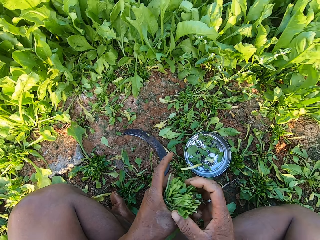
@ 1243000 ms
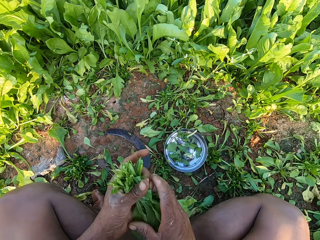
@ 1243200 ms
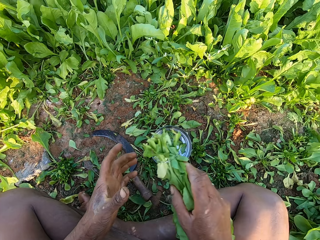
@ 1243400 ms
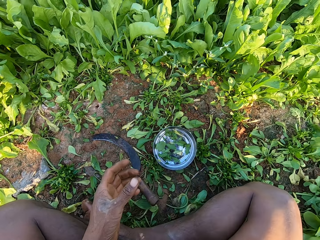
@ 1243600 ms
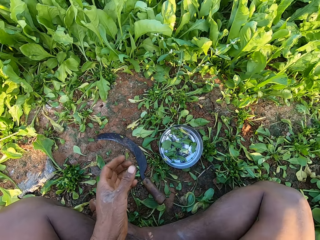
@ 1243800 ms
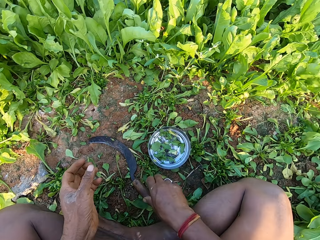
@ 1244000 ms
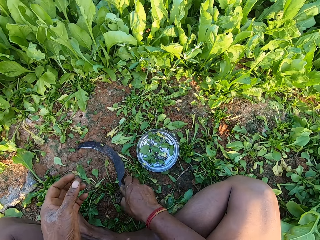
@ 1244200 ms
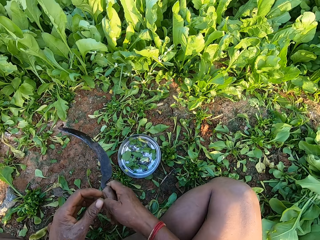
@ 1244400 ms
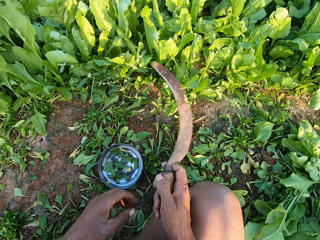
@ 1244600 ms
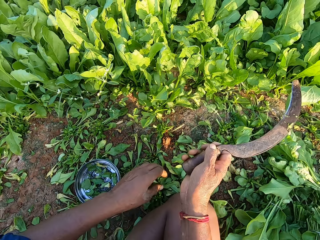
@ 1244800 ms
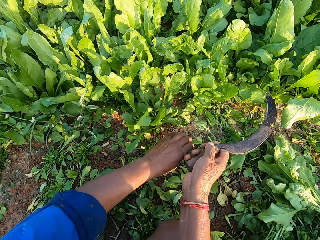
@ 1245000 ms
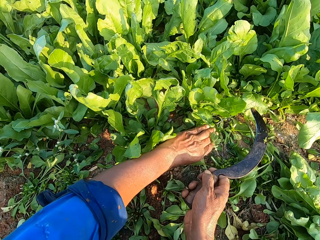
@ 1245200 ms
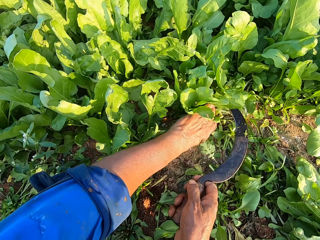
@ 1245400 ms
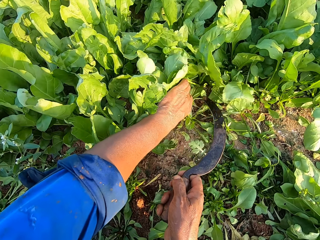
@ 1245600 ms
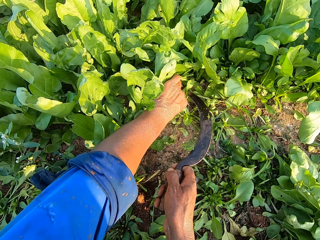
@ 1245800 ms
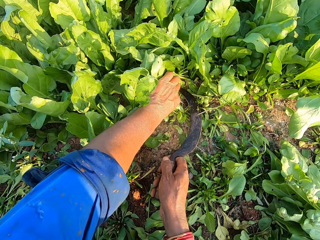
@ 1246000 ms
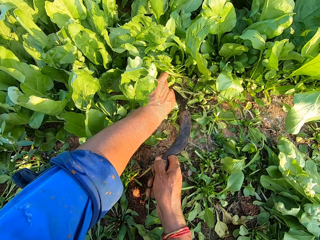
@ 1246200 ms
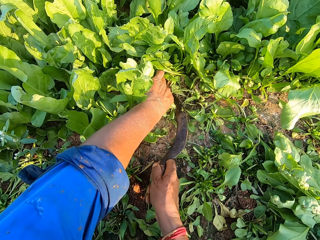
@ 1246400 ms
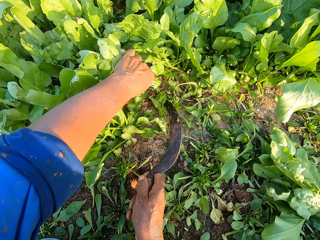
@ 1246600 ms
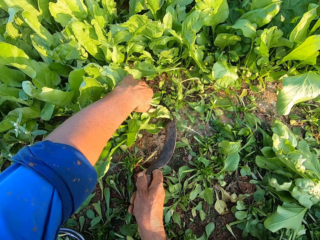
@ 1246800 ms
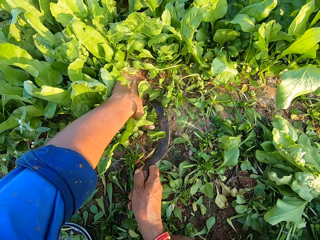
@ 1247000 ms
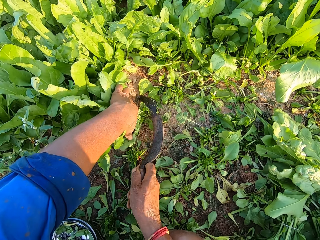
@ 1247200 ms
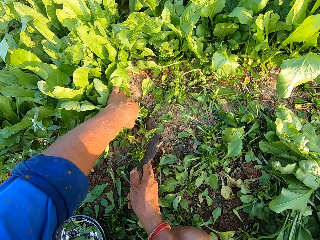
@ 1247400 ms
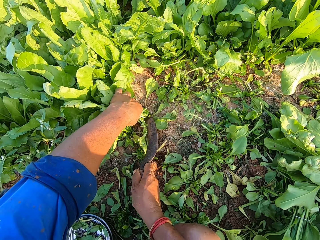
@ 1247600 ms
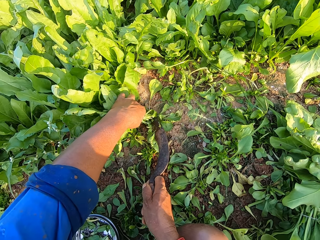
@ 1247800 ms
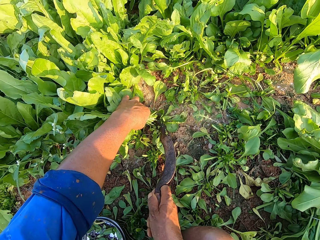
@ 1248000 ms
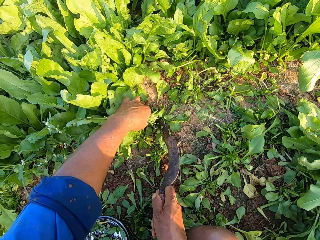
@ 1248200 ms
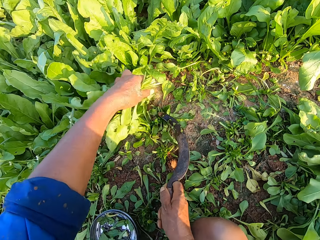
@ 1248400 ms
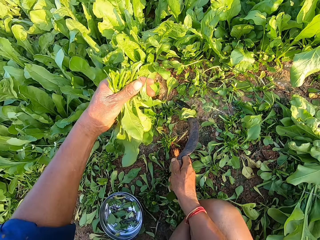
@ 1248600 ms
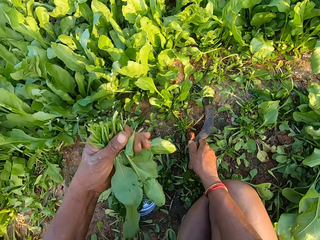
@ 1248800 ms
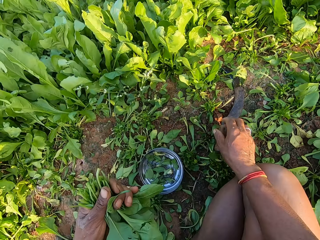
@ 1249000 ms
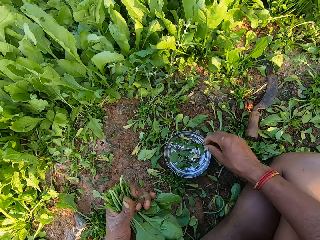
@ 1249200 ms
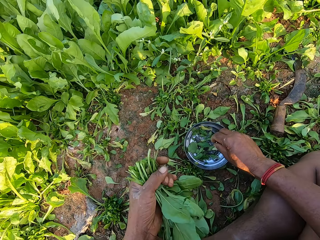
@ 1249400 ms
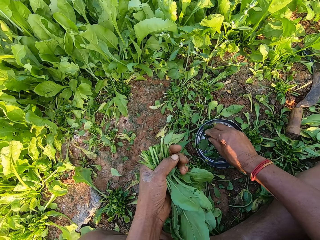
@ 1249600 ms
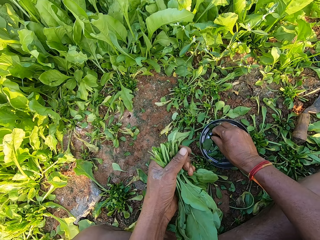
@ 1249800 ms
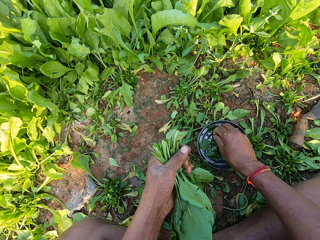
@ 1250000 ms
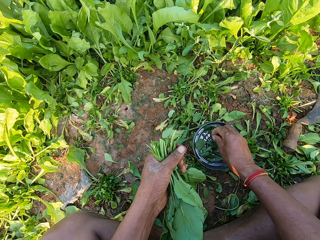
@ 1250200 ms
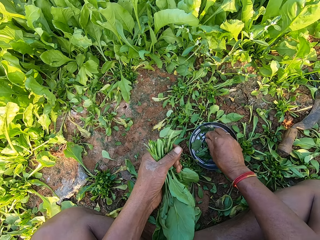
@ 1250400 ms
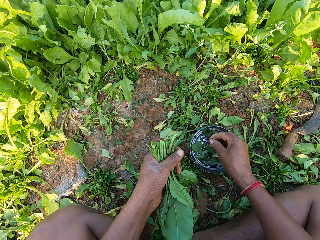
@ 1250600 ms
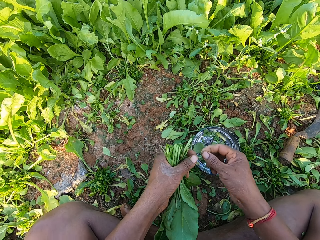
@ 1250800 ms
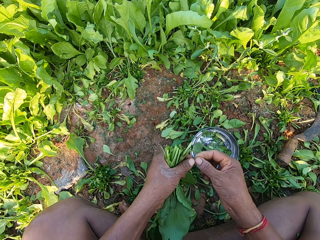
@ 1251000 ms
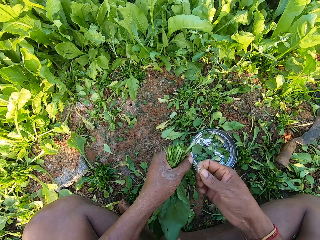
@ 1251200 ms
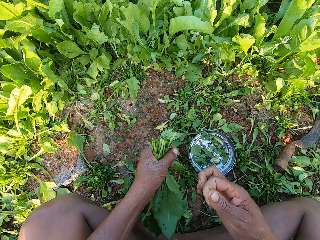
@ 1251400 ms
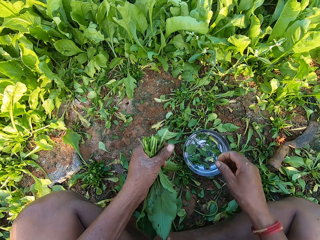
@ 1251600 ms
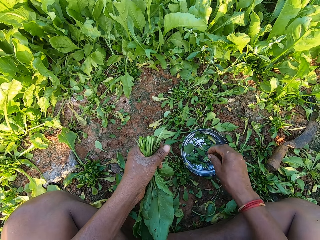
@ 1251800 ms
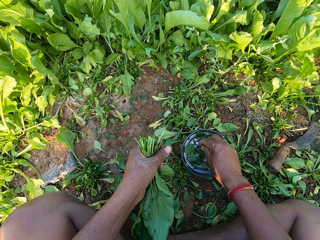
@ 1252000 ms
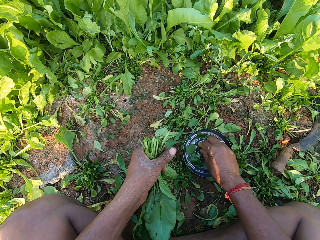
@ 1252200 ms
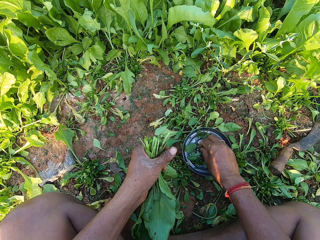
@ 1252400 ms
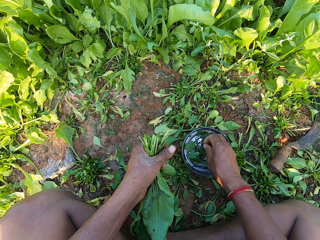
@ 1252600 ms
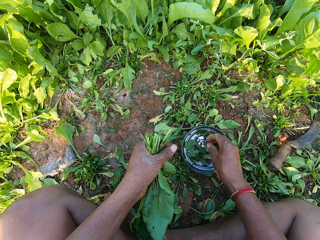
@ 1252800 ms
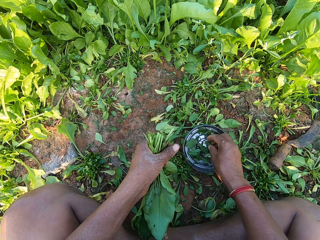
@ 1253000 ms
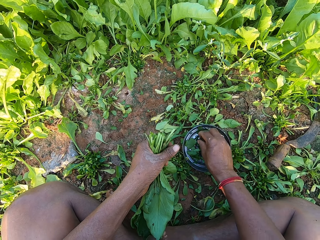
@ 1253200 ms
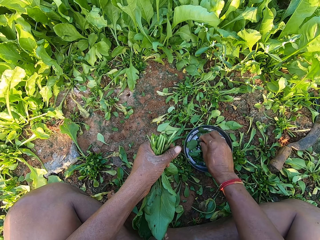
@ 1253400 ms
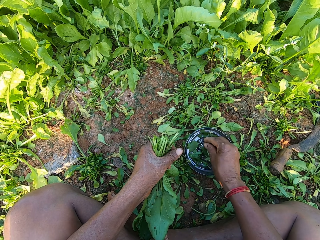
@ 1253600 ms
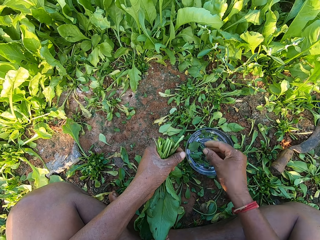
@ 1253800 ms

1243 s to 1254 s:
The camera wearer puts together the collard greens or spinaches with a rubber band. She drops the spinaches on the ground with her right hand. She picks up the hand sickle from the ground with her right hand. She holds the spinaches on the ground with her left hand. She cuts the spinaches on the ground with the hand sickle in her right hand. She holds the spinaches on the ground with her left hand. She cuts the spinaches on the ground with the hand sickle in her right hand. She drops the hand sickle on the ground with her right hand. She picks up a rubber band from the plate on the ground with her right hand. She stretches the rubber band in her right hand with her left hand. She picks up a rubber band from the plate on the ground with her right hand.

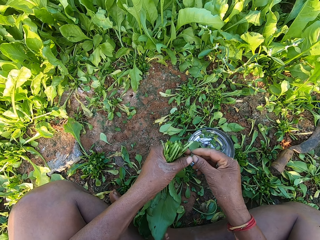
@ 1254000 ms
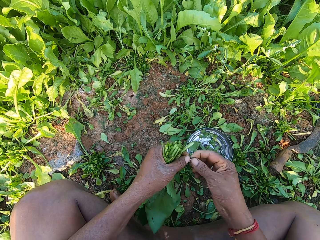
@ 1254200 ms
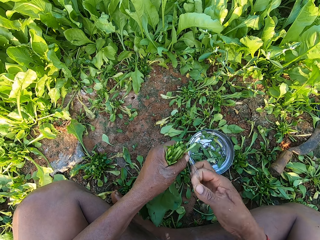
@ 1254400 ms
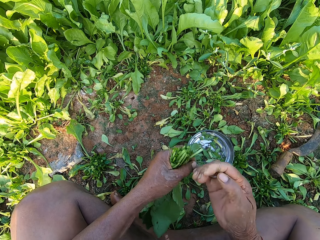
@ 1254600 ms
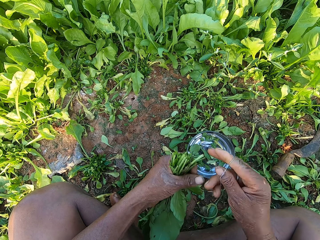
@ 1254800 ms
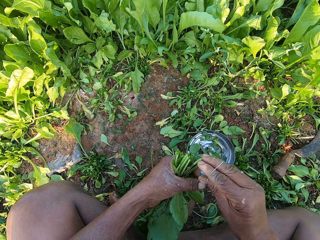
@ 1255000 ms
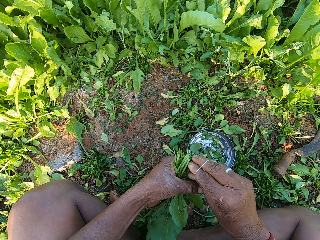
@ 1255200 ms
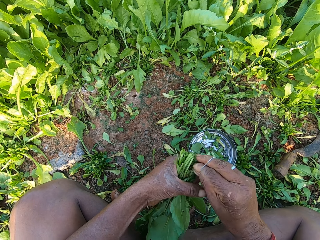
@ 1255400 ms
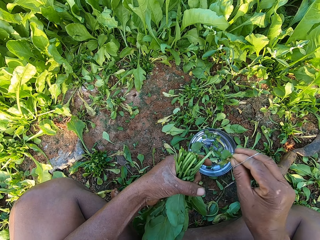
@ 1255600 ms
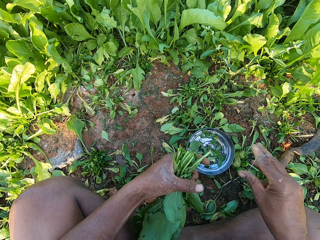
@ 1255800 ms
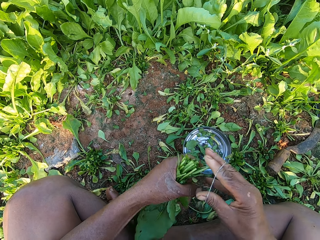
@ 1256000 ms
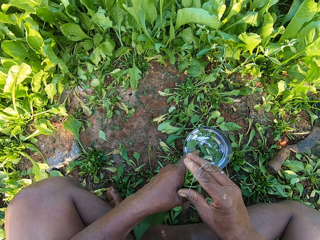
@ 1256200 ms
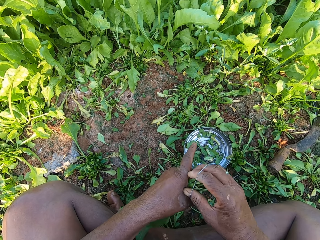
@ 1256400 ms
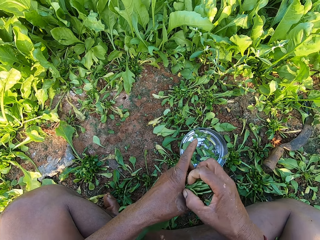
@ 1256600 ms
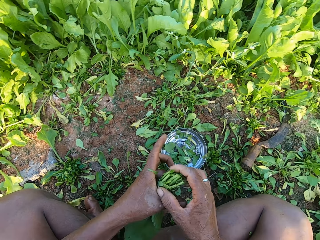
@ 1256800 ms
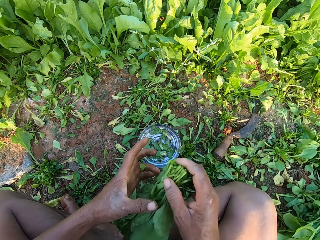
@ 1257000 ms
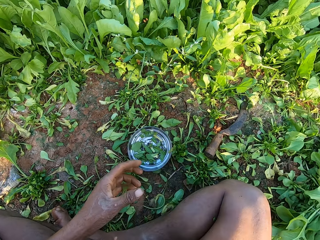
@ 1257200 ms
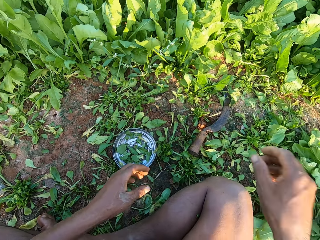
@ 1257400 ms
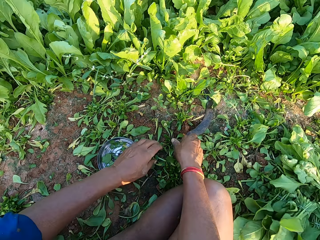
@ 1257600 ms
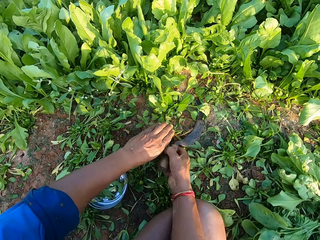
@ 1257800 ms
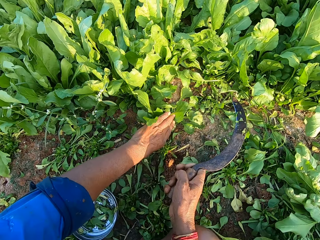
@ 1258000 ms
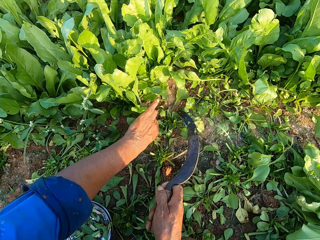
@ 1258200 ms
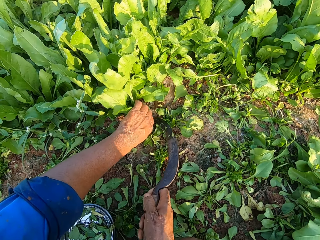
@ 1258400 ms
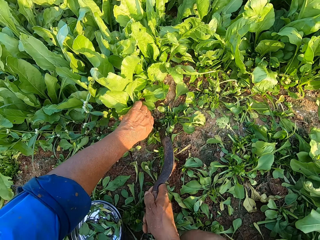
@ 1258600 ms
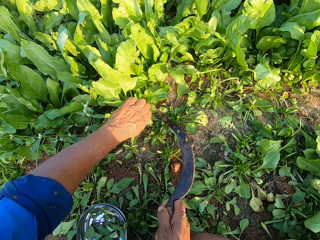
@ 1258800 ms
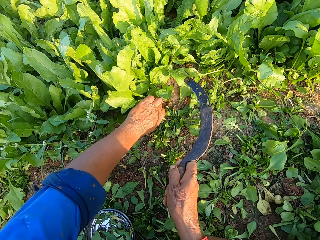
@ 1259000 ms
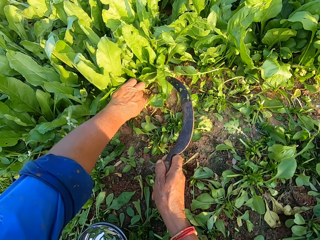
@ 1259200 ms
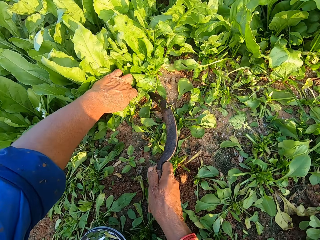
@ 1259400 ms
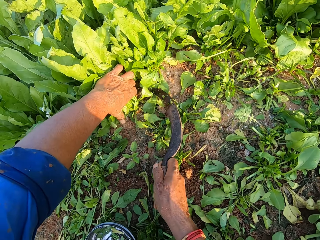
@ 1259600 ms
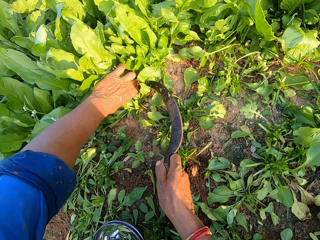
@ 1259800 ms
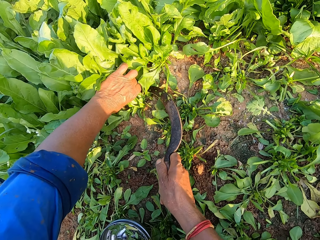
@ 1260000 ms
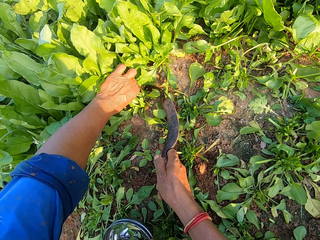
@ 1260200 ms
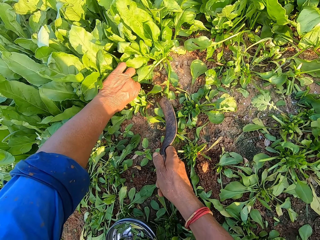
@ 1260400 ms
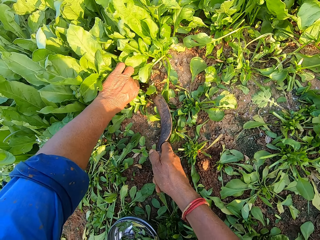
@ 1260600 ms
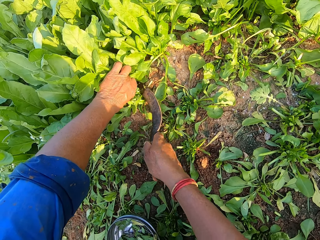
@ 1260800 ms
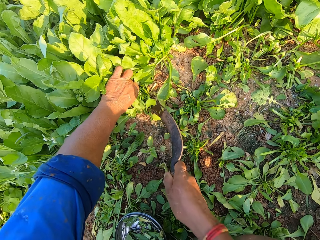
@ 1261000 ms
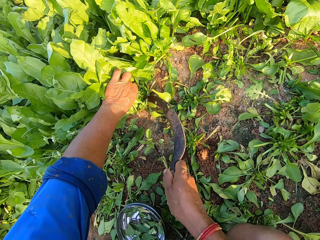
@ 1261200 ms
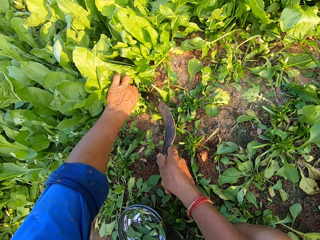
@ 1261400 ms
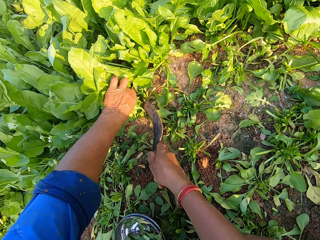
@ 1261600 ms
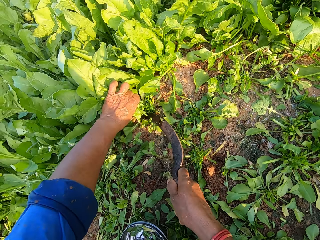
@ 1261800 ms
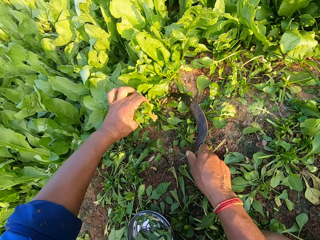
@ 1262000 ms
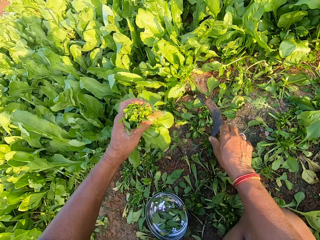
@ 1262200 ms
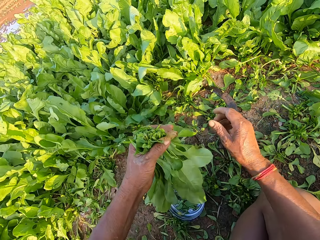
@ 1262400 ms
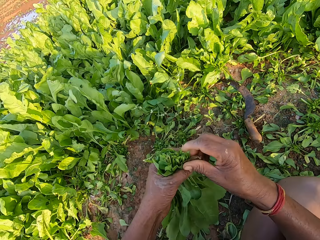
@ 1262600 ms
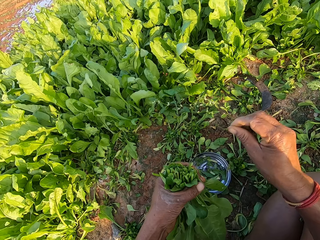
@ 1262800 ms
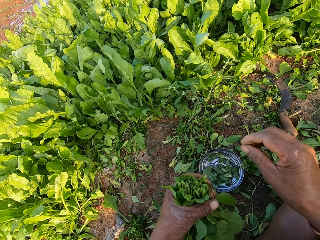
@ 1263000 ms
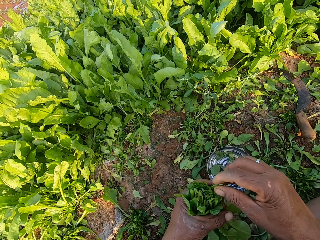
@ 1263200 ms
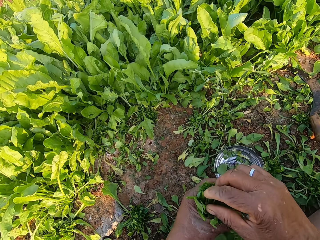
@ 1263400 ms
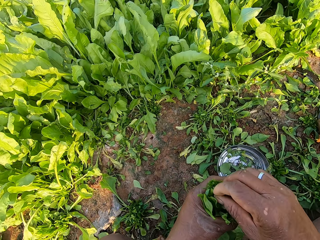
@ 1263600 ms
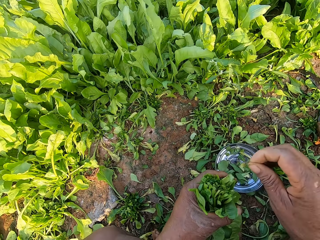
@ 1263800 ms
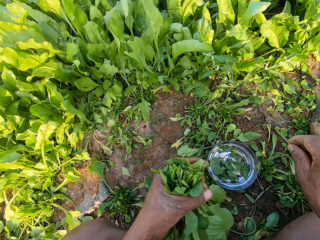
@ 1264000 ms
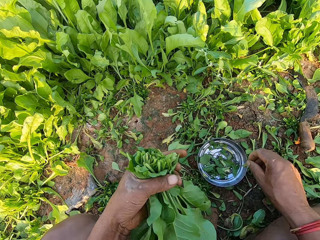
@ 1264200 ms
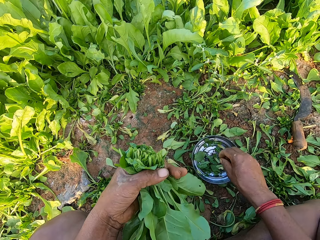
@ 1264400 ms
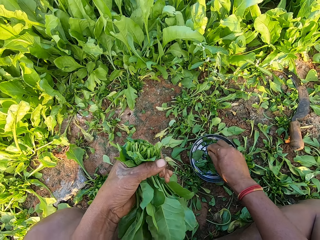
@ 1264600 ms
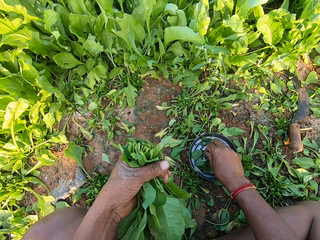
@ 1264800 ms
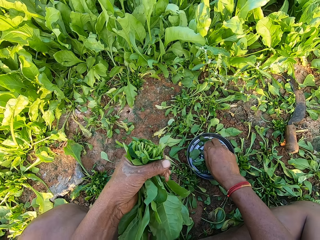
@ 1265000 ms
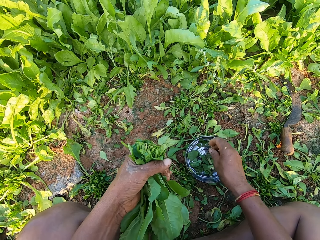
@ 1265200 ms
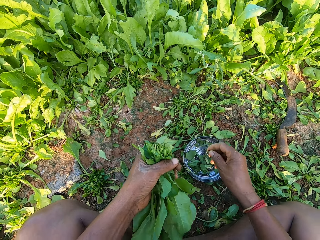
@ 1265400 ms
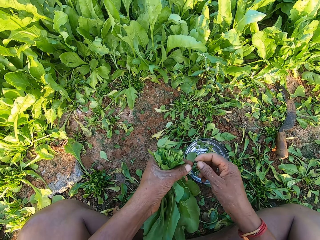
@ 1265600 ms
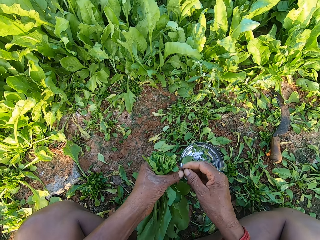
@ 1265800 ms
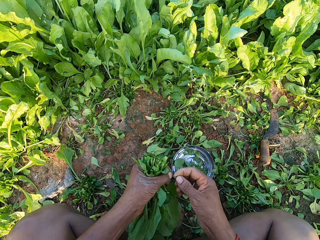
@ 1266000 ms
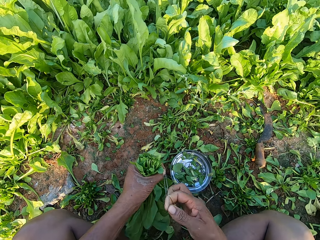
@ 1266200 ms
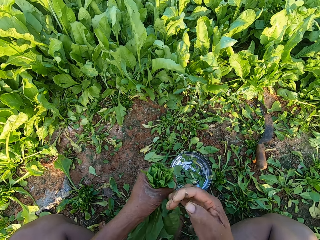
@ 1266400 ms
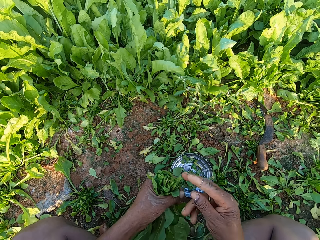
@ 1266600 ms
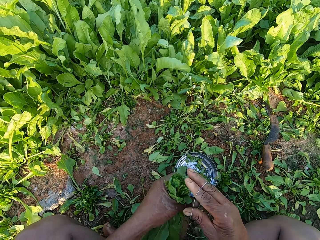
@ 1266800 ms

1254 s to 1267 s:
The camera wearer stretches the rubber band in her right hand with her left hand. She pulls a dried leaf from the spinaches with her right hand. She drops the leaf on the ground with her right hand. She ties the spinaches in her left hand with the rubber band in her right hand. She drops the spinaches on the ground with her right hand. She picks up the hand sickle from the ground with her right hand. She holds the spinaches on the ground with her left hand. She cuts the spinaches on the ground with the hand sickle in her right hand. She holds the spinaches on the ground with her left hand. She cuts the spinaches on the ground with the hand sickle in her right hand. She drops the hand sickle on the ground with her right hand. She pulls a leaf from the spinaches in her left hand with her right hand. She removes weeds. She drops the leaf on the ground with her right hand. She pulls a leaf from the spinaches in her left hand with her right hand. She drops the leaf on the ground with her right hand. She picks up a rubber band from the plate on the ground with her right hand. She stretches the rubber band in her right hand with her left hand. She talks.
